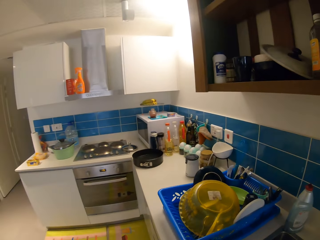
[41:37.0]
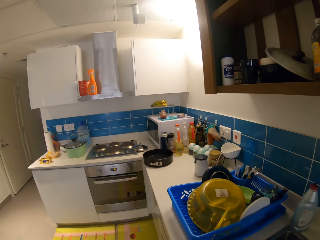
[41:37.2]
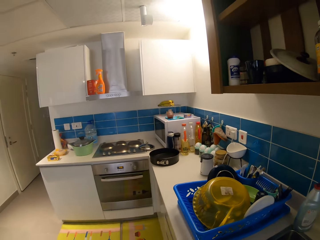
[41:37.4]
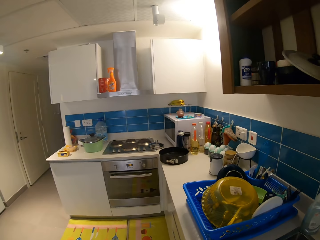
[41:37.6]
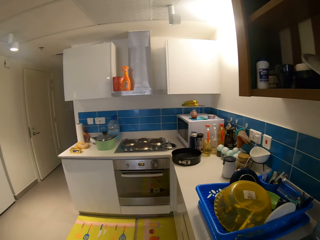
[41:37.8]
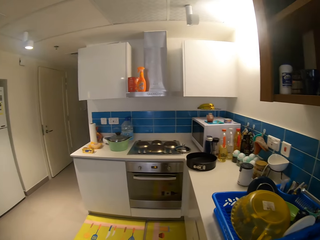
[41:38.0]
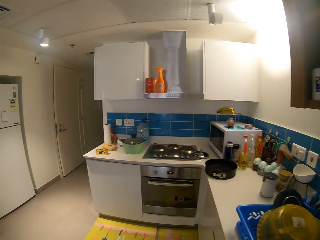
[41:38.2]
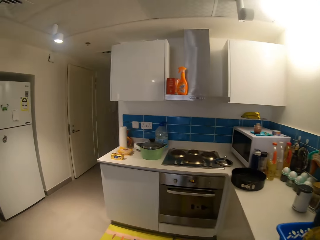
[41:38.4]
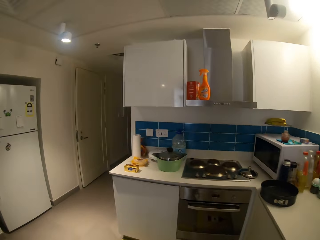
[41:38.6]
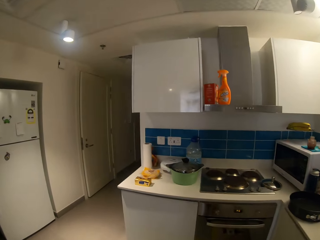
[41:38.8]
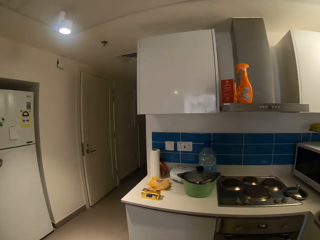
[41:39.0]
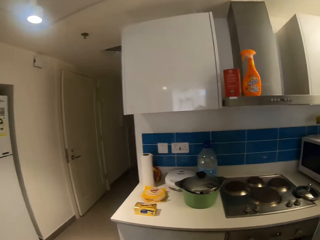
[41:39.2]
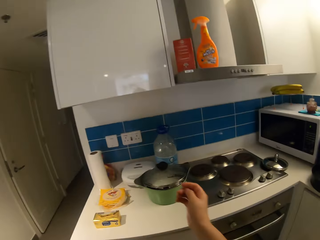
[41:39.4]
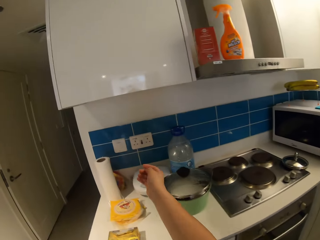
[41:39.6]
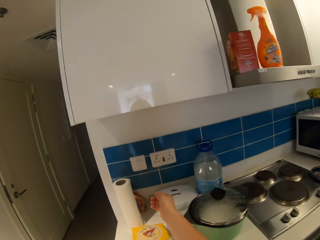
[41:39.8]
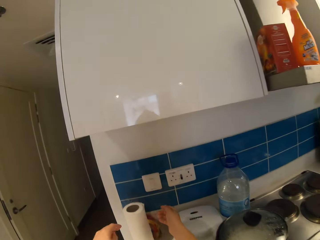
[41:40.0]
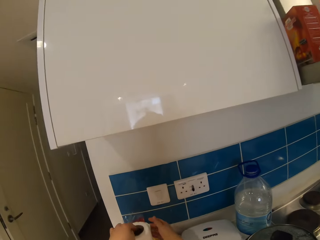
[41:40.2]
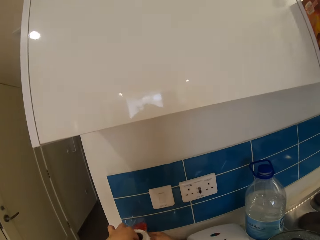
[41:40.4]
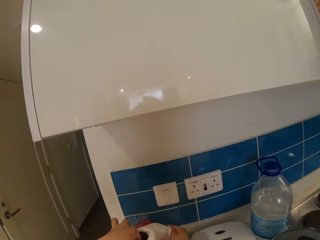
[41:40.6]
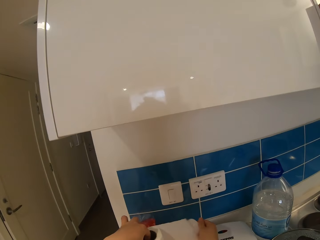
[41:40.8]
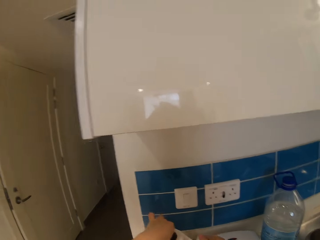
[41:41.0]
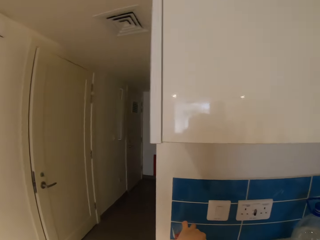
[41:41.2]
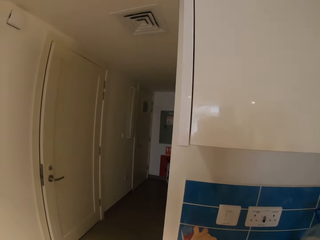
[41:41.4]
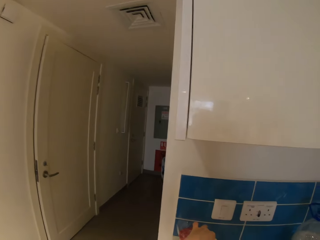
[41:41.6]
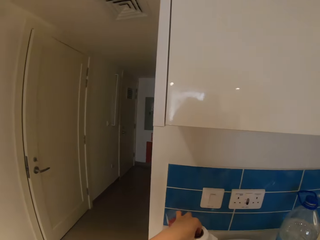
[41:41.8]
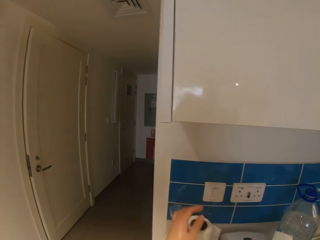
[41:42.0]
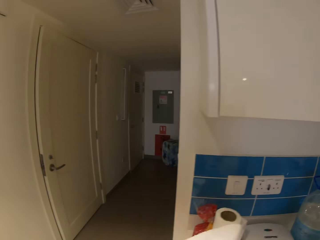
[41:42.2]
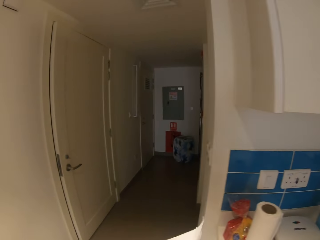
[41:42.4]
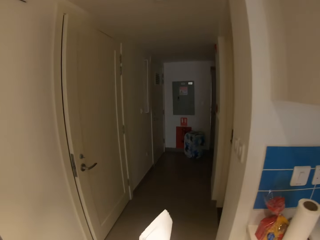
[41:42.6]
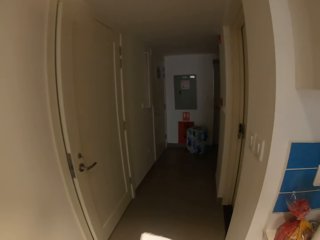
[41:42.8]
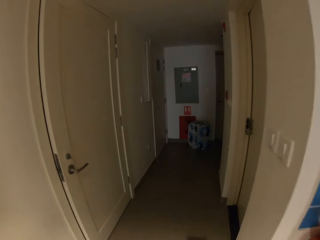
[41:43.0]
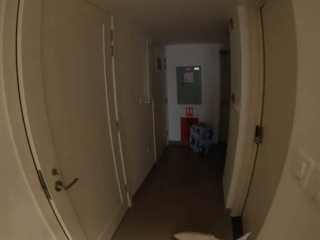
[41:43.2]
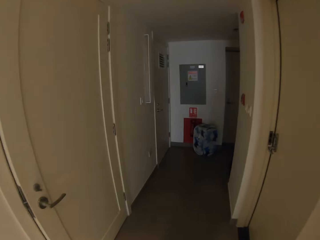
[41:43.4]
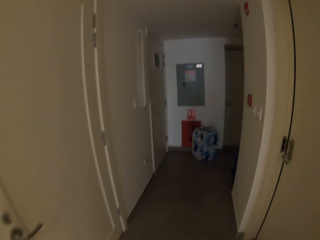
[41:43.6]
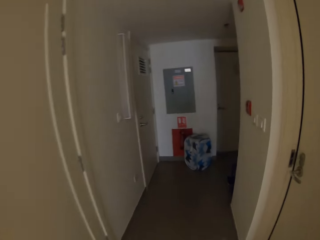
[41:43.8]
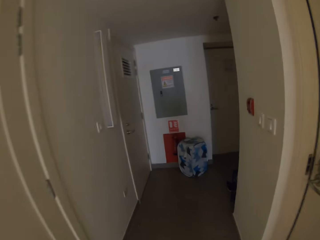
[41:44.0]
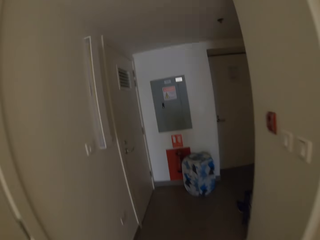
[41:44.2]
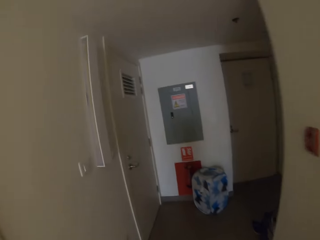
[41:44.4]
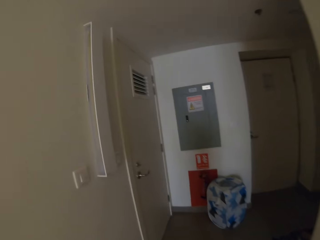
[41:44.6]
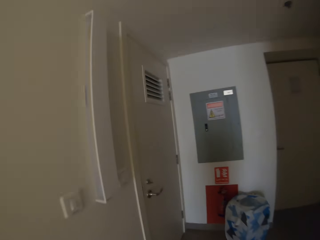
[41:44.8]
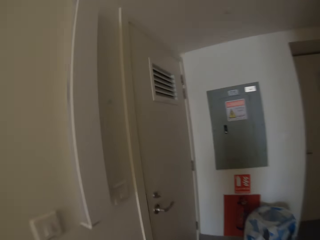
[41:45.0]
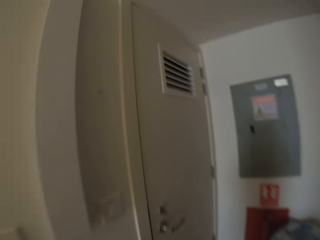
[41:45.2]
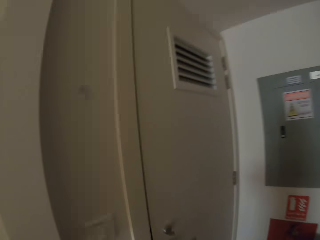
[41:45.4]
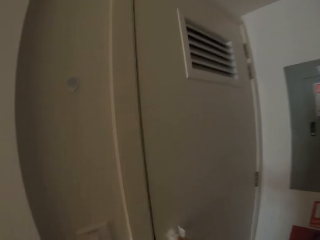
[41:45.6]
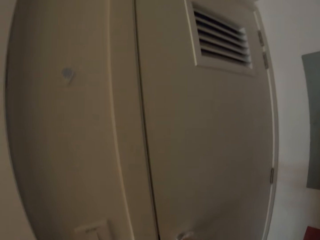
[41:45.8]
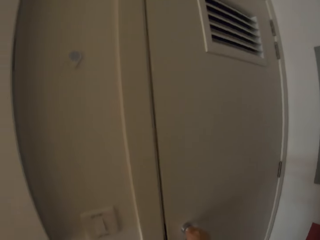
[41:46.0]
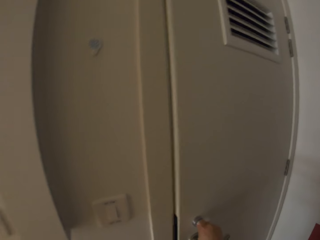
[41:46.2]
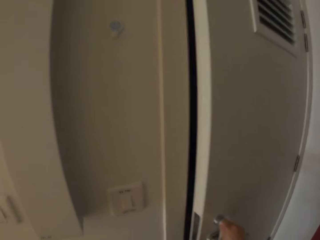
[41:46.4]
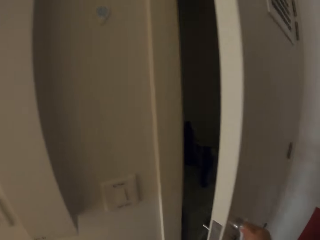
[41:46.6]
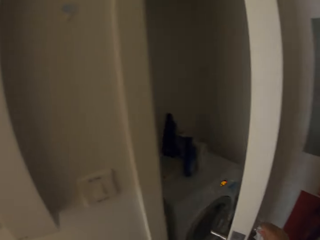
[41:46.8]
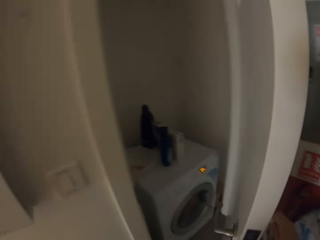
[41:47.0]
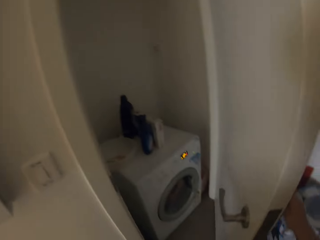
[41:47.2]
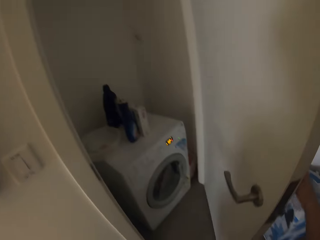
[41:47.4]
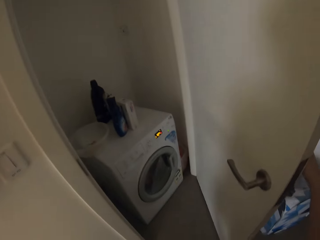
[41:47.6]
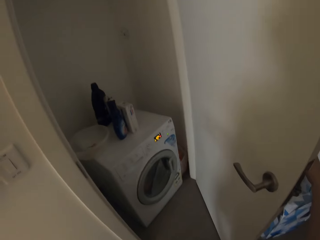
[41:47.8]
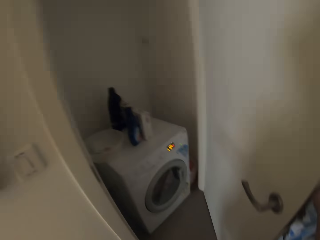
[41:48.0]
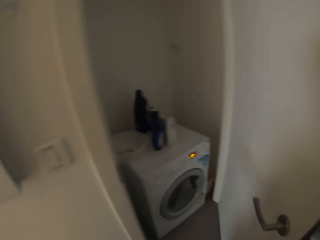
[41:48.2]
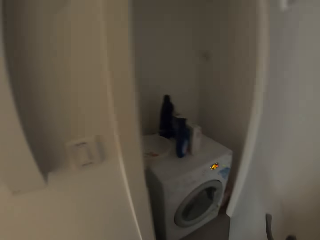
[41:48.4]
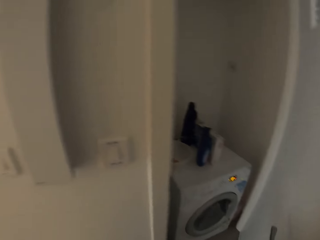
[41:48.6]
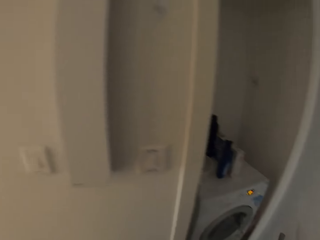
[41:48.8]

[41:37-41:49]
The camera wearer cuts tissue paper from the roll on the counter. She cleans both hands with the tissue paper. She walks in the room. She opens a door with her right hand.

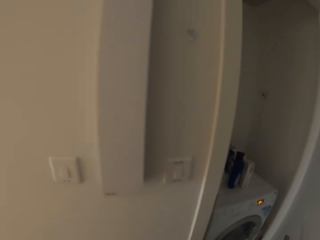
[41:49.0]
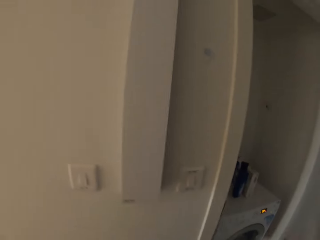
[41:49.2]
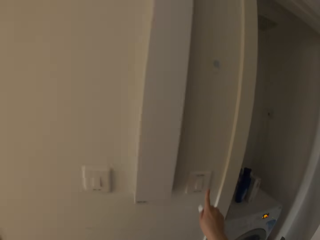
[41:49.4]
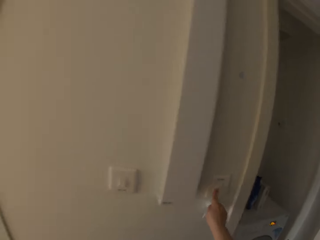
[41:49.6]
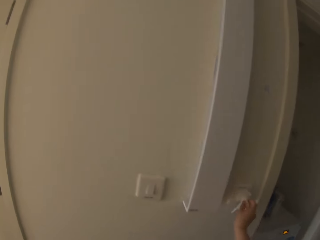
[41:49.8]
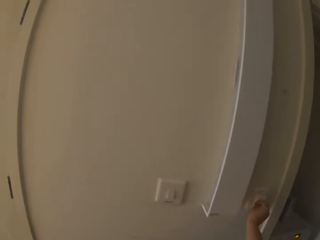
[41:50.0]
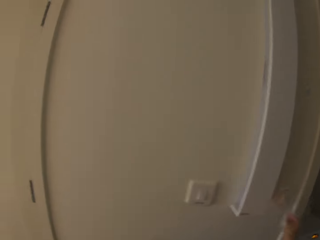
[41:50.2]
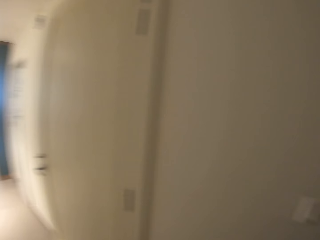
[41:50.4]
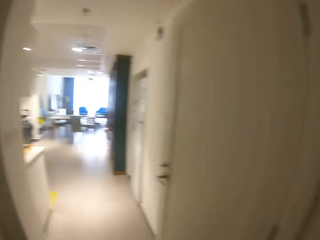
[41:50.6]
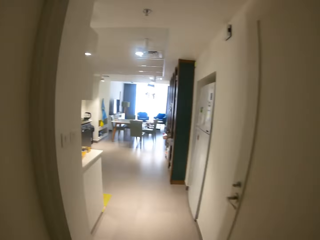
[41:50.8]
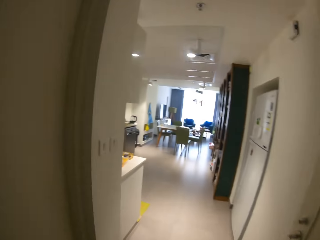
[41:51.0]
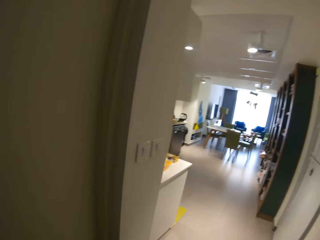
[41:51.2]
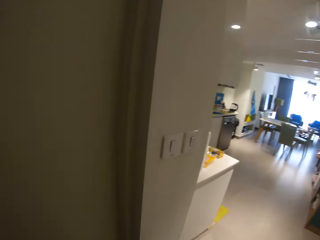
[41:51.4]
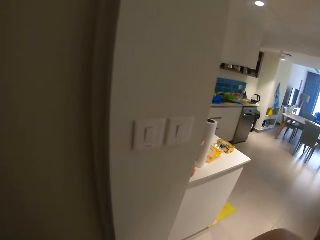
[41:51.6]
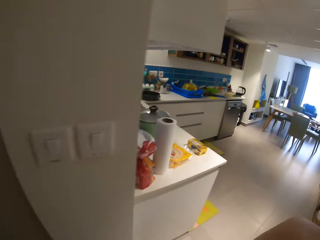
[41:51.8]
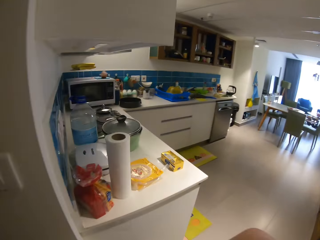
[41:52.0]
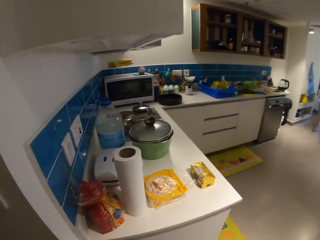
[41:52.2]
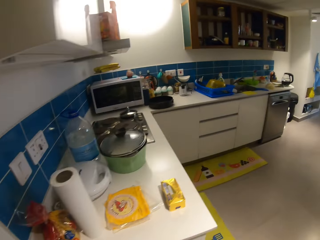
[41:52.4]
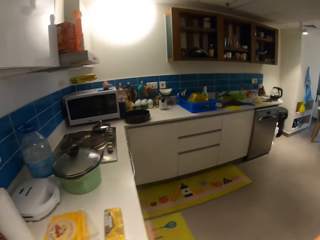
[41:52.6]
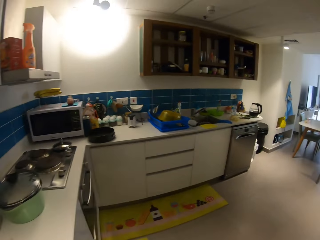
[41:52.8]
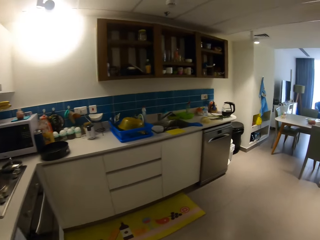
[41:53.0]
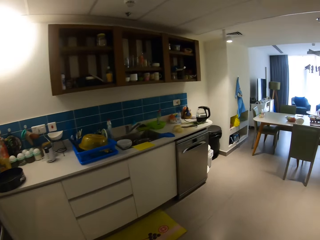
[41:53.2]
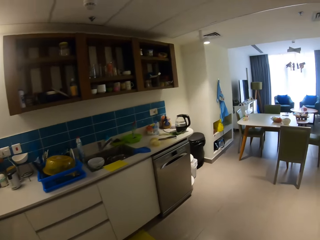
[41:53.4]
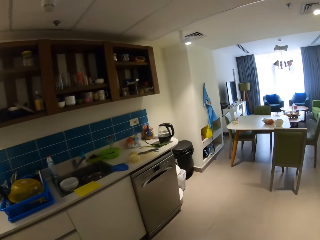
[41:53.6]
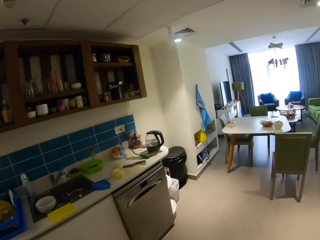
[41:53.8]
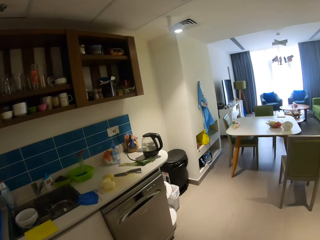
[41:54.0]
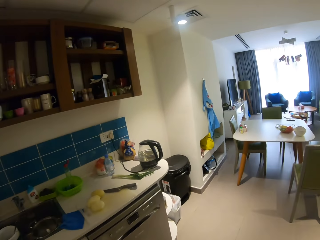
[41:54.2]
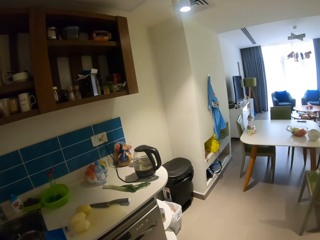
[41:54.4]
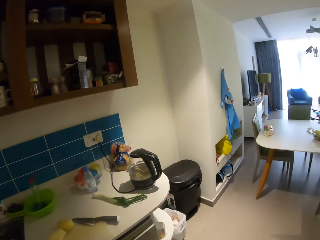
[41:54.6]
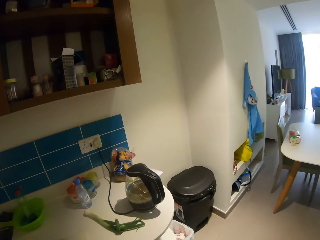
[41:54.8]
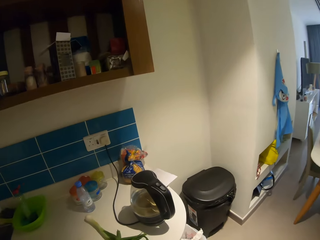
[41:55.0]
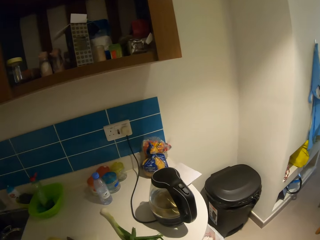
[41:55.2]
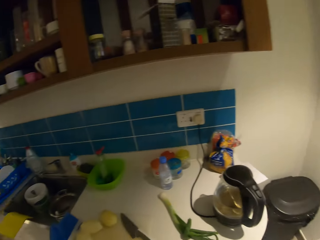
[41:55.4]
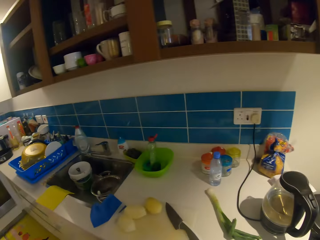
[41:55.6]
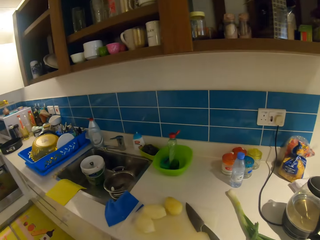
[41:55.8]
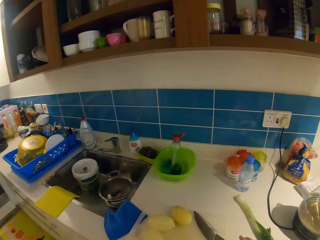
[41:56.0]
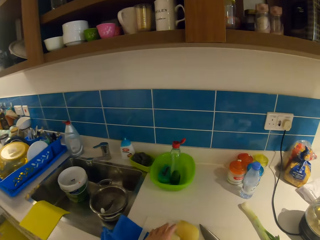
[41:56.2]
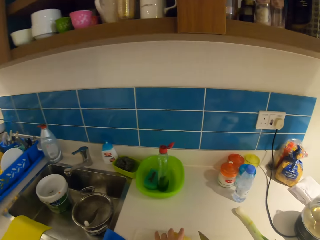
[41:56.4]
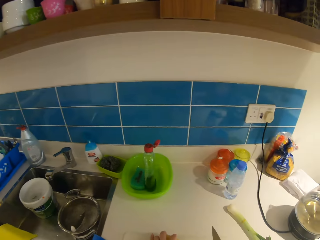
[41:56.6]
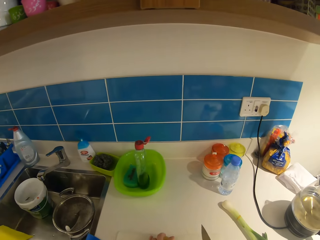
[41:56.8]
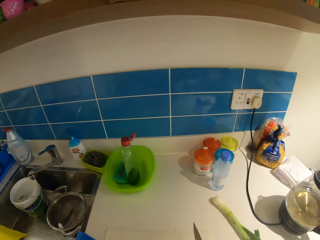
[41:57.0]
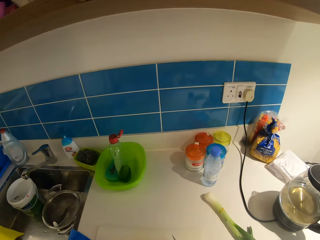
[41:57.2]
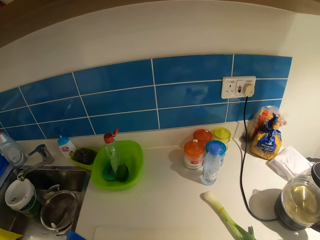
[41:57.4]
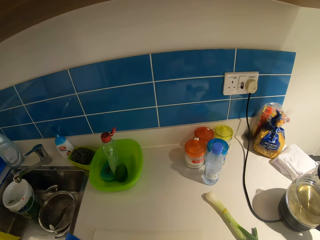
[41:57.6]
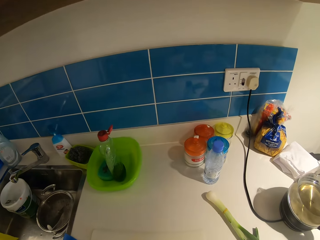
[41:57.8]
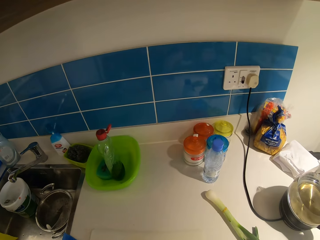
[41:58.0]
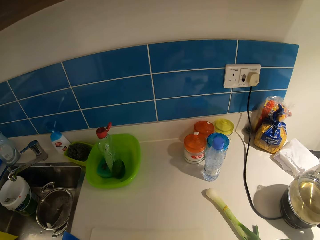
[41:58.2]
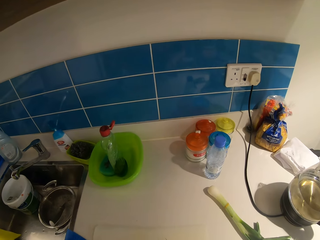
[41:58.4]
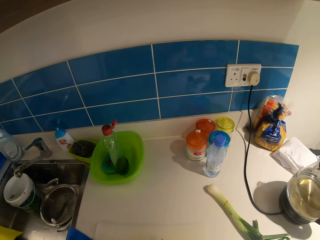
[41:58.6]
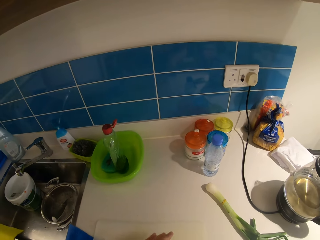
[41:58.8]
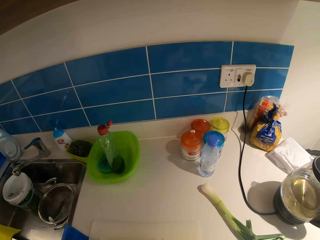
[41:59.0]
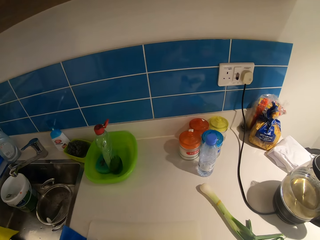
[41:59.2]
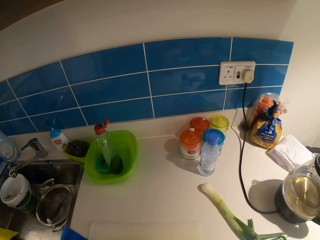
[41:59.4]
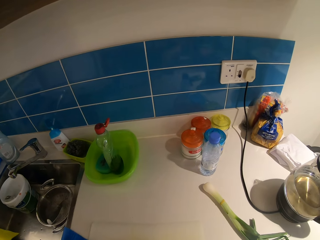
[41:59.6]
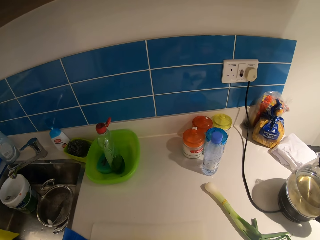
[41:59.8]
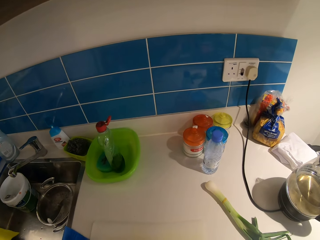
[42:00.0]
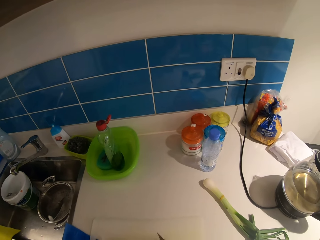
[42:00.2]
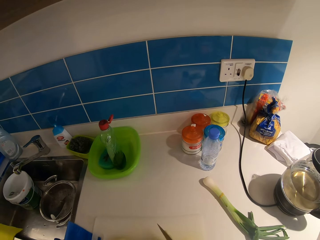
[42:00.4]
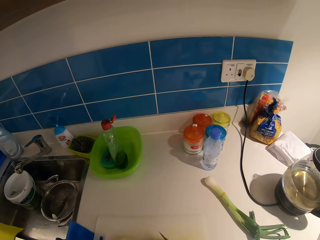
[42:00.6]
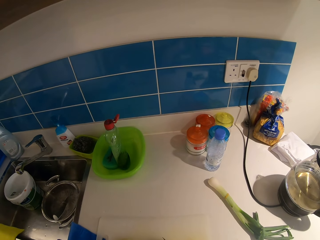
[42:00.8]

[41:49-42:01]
The camera wearer switches on the light with her right hand. She walks to the kitchen. She throws the tissue paper in her right hand into the bin. She picks up a knife with her right hand. She cuts a potato on the chopping board with the knife in her right hand.
